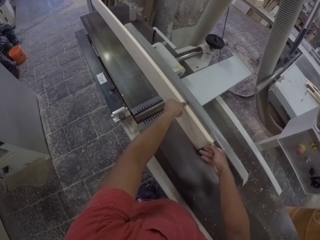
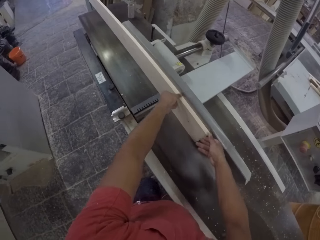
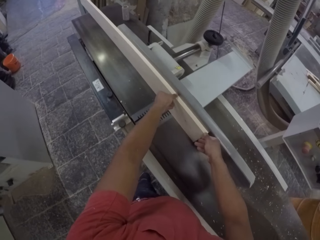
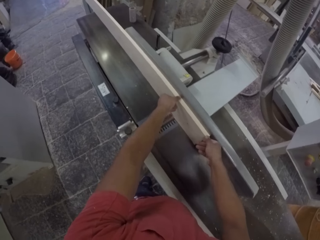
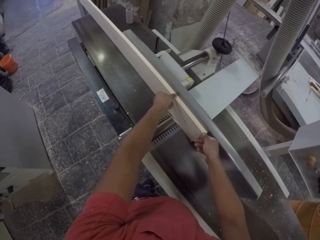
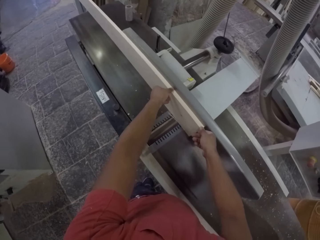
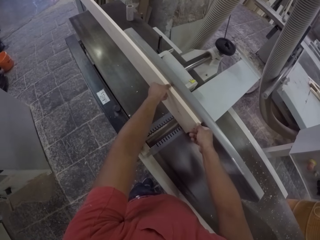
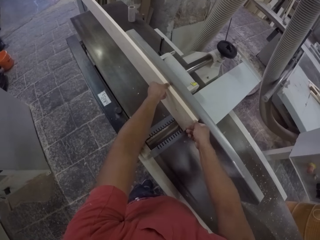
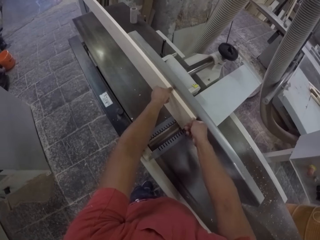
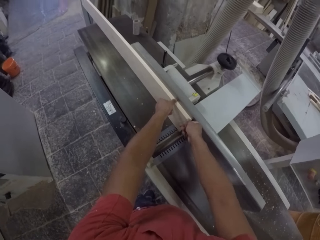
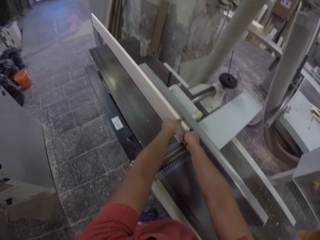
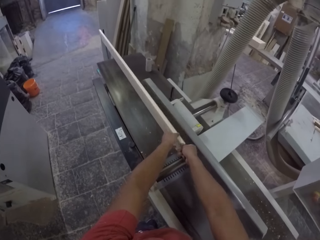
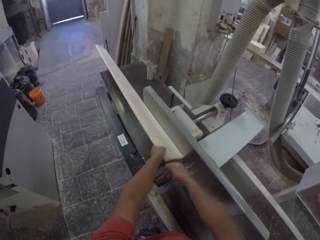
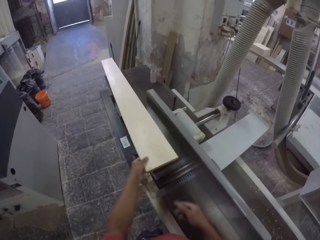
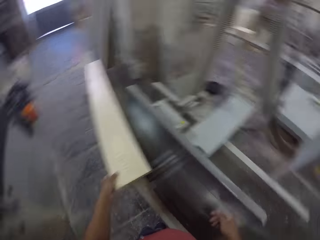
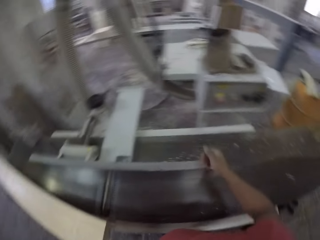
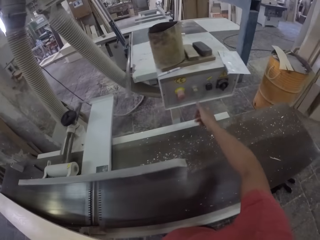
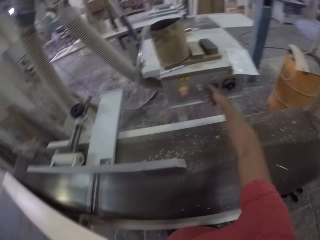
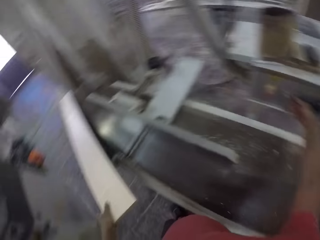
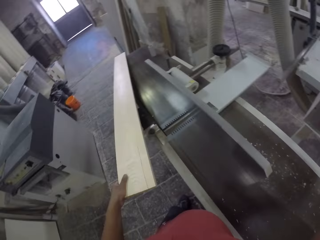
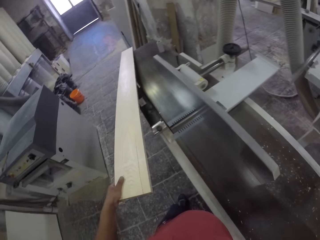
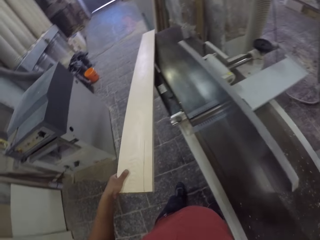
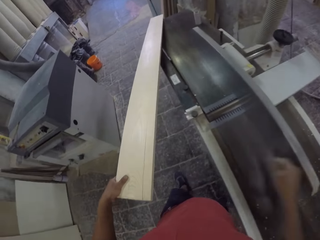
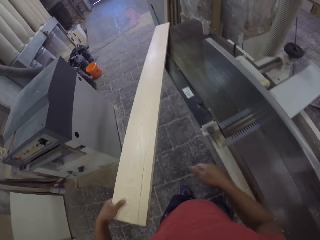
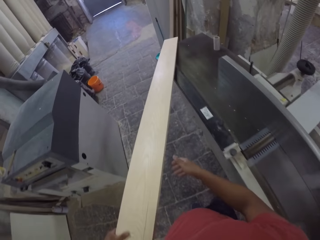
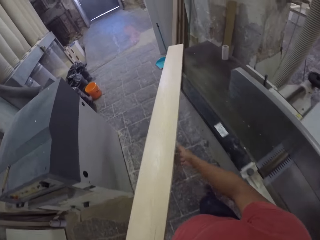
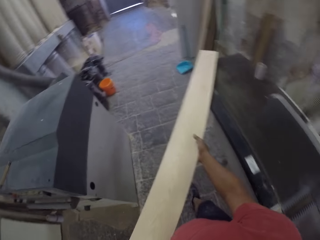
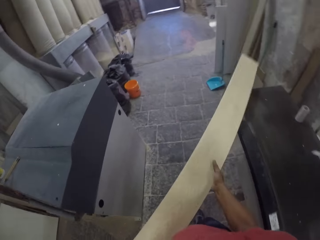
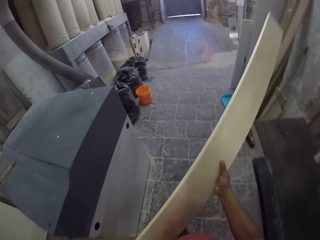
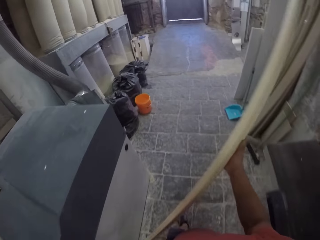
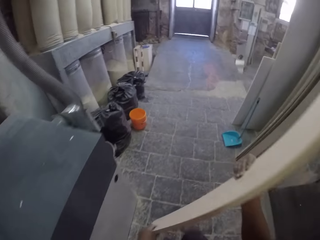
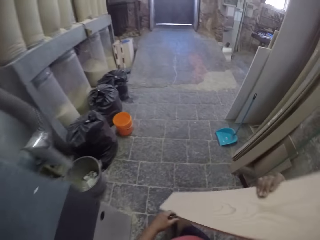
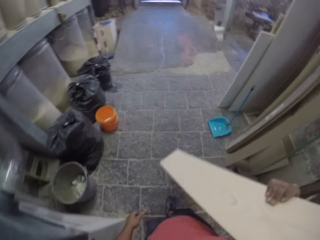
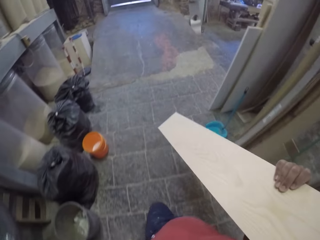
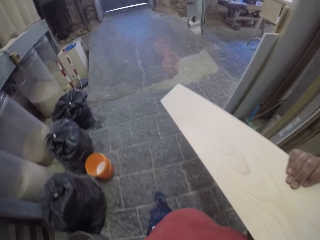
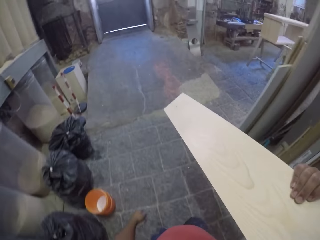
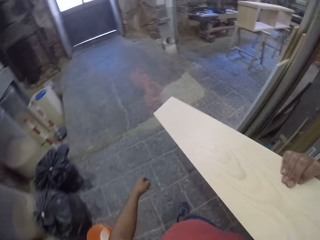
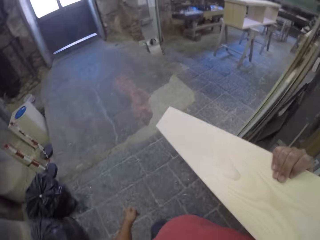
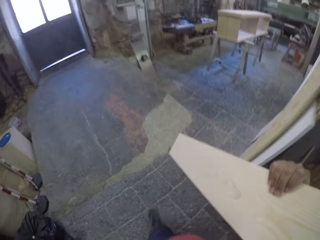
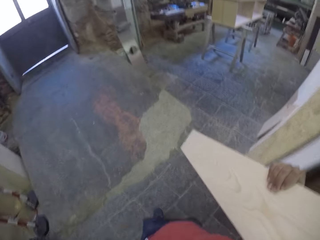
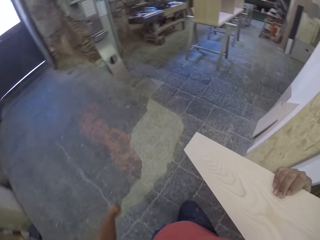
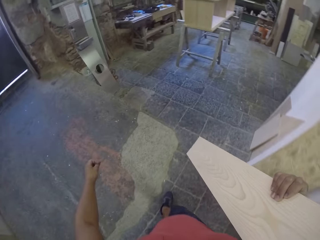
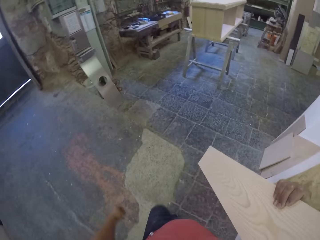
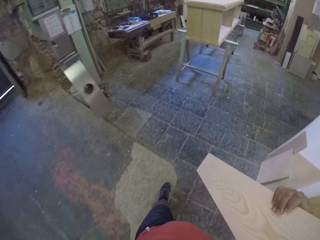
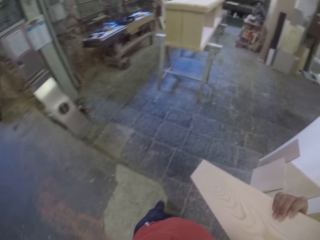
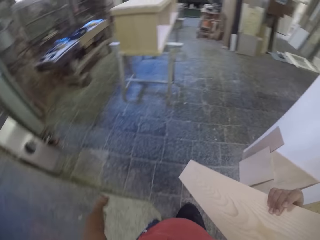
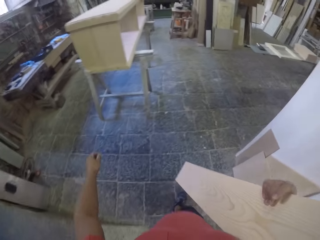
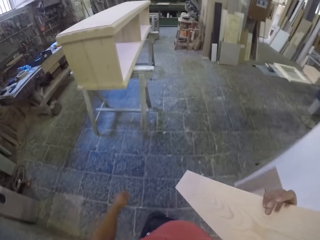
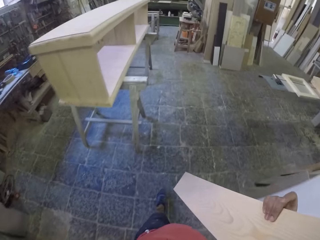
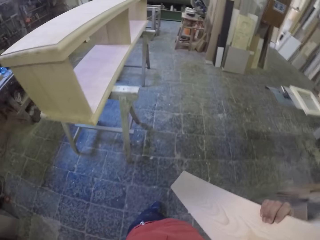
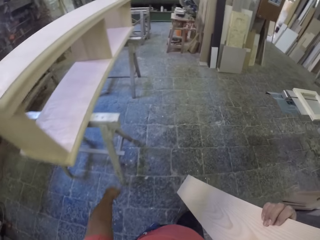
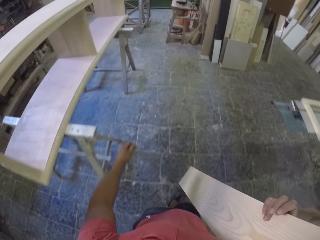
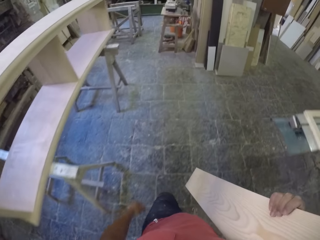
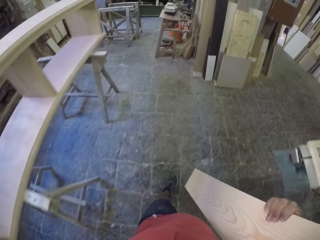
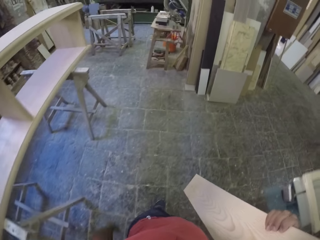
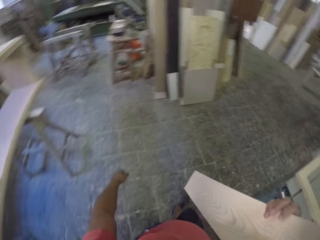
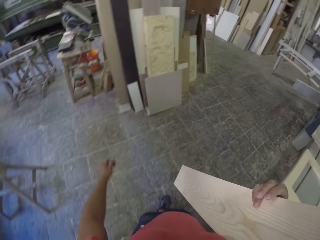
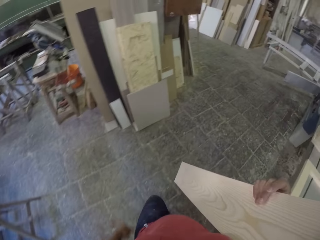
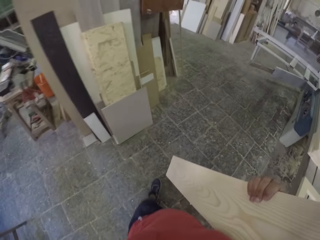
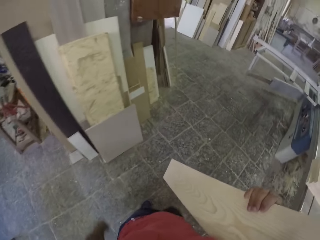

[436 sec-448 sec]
The camera wearer adjusts a piece of wood on a wood cutter. She turns off the machine. She adjusts the wood cutter with her hand. She walks around a garage. She picks up timber.

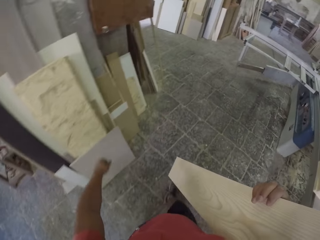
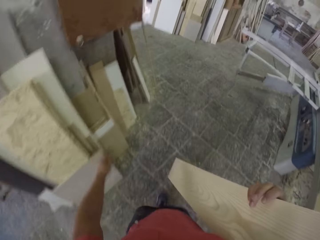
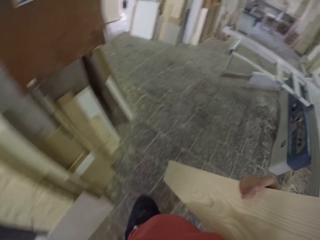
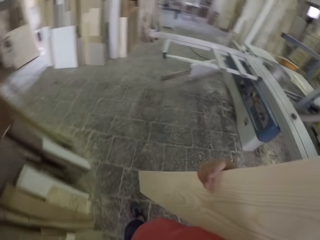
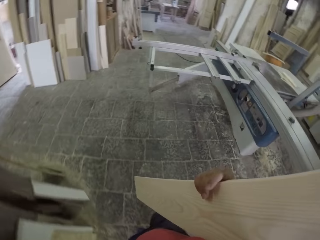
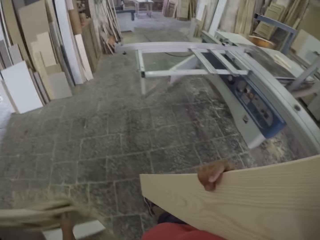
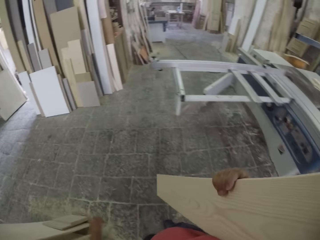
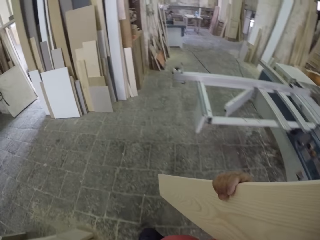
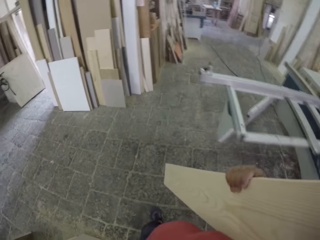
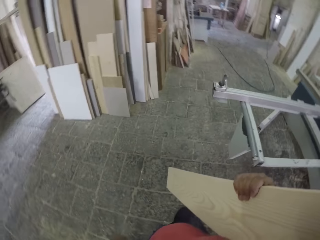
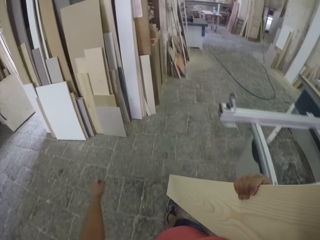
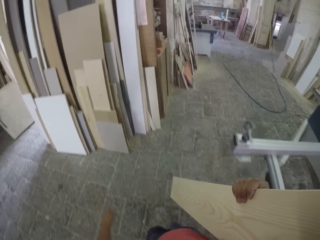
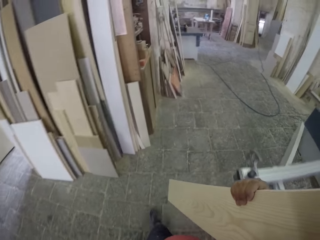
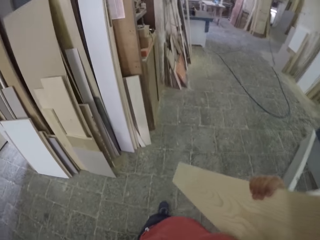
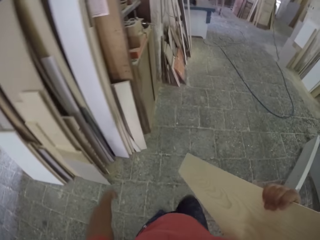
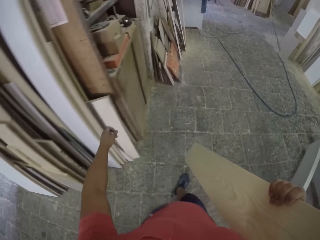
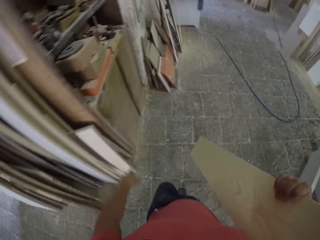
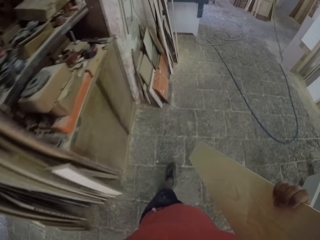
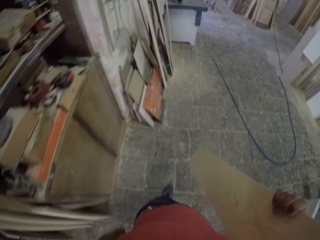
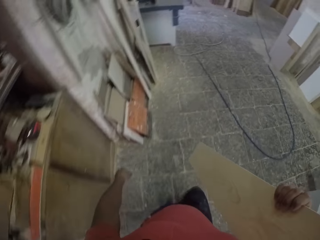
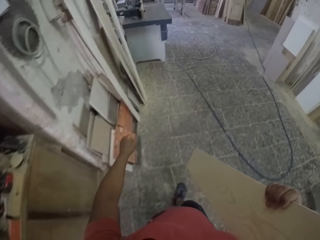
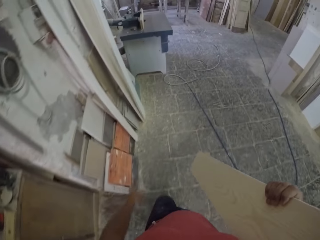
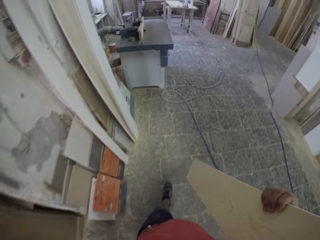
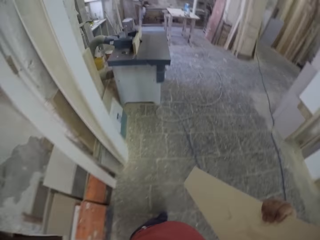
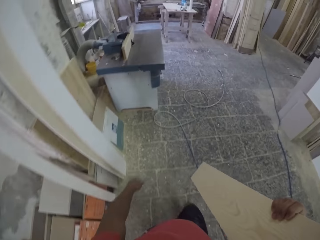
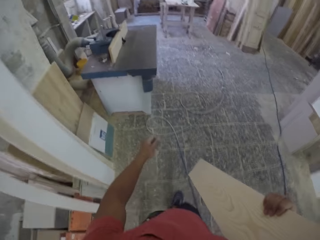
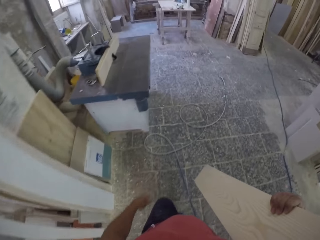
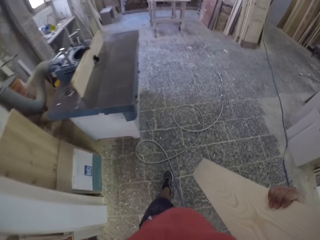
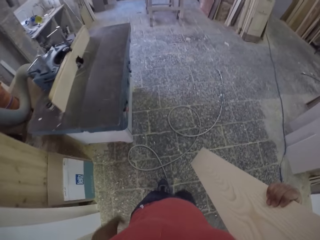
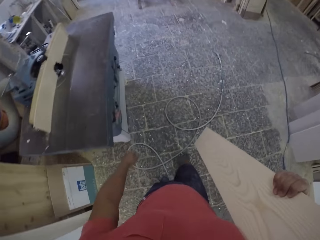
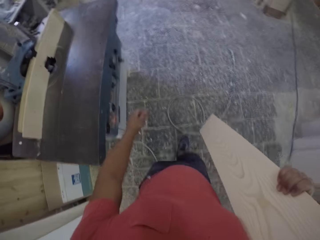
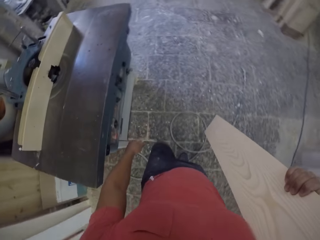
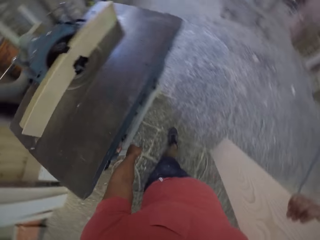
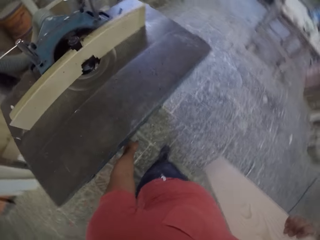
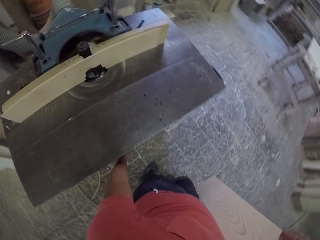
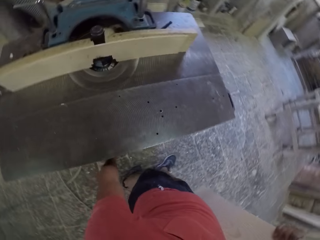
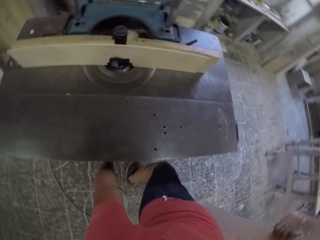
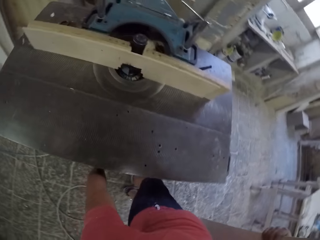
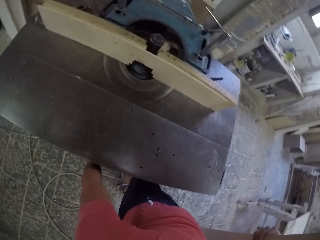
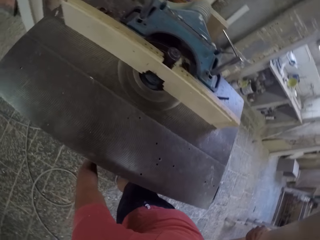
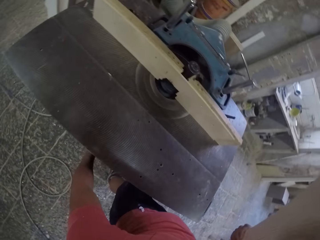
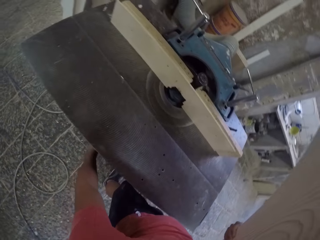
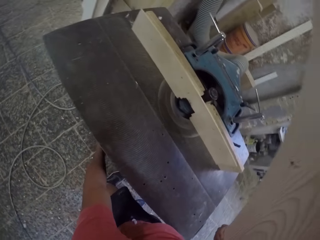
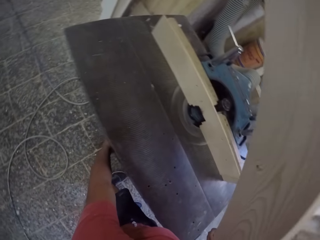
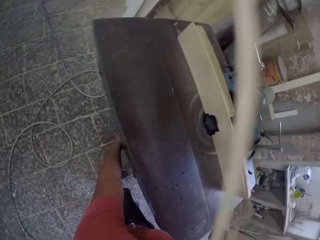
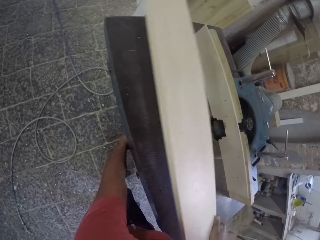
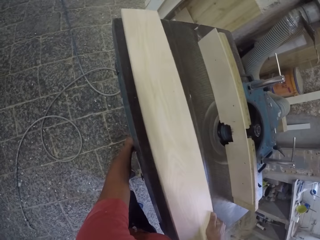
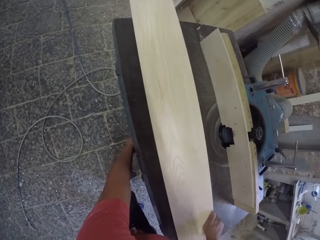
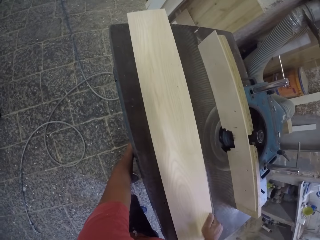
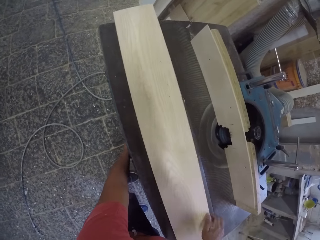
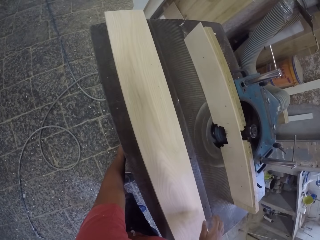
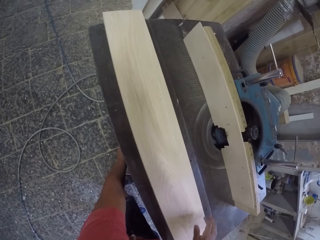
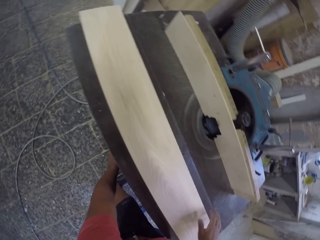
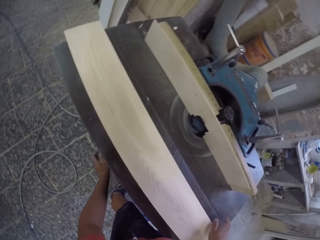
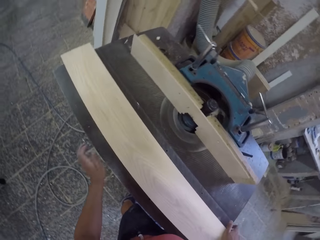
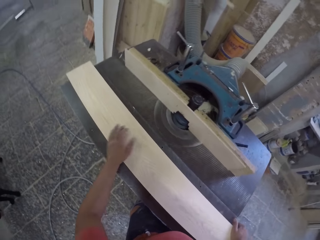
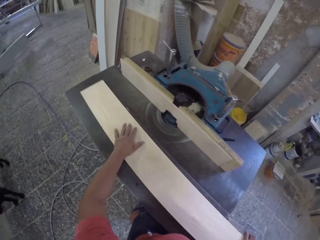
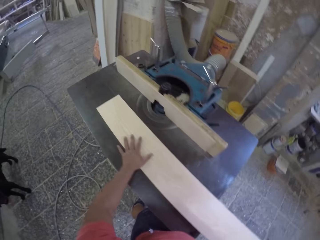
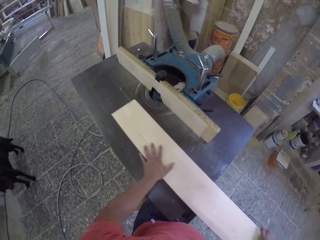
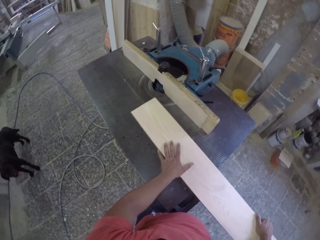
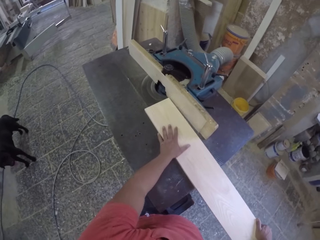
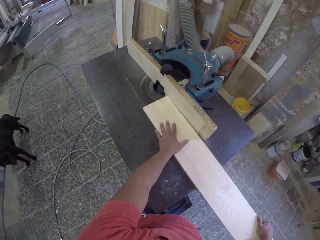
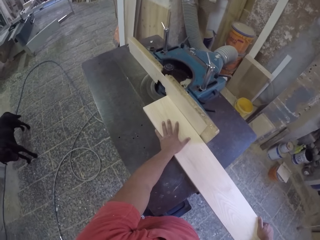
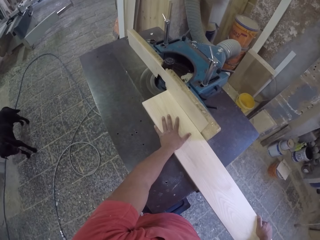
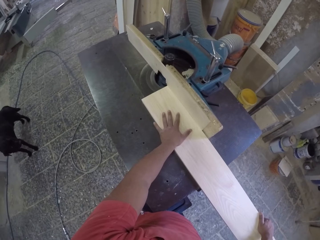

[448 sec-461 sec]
The camera wearer turns on a wood cutter. They put down a piece of wood on the wood cutter. They adjust the piece of wood on the wood cutter.
